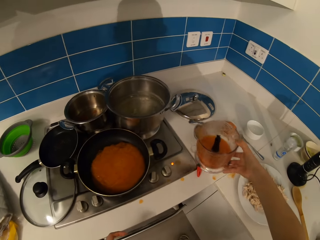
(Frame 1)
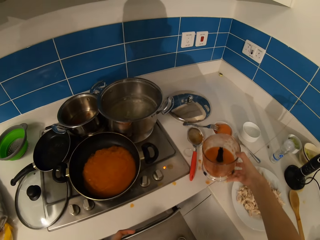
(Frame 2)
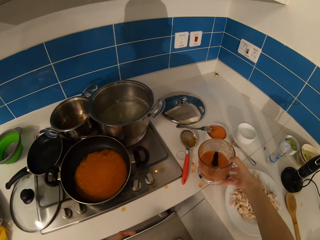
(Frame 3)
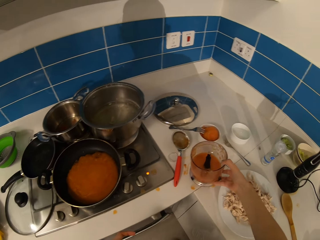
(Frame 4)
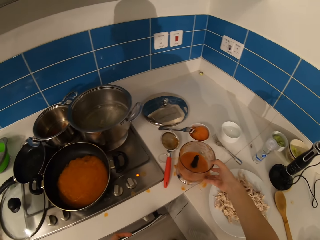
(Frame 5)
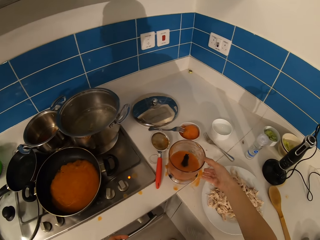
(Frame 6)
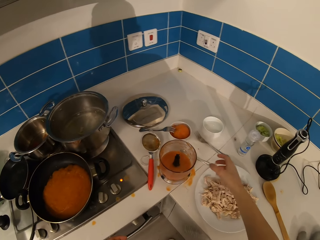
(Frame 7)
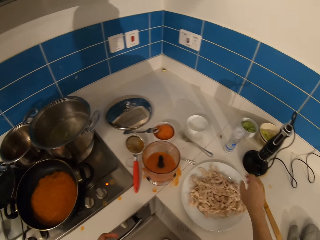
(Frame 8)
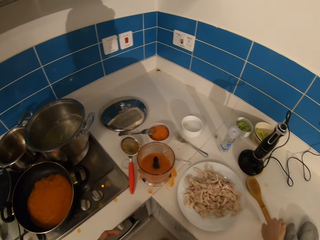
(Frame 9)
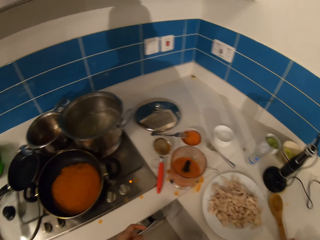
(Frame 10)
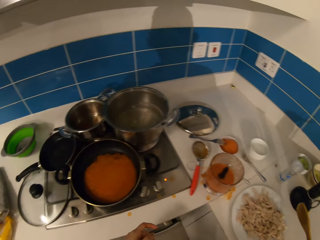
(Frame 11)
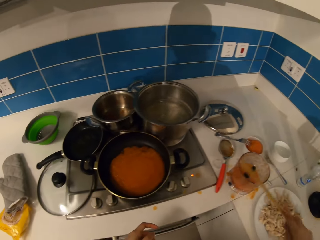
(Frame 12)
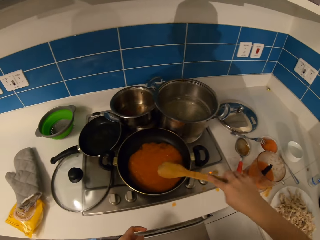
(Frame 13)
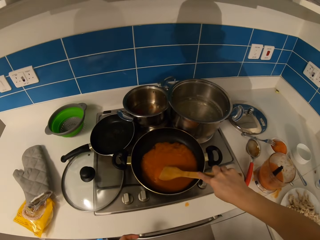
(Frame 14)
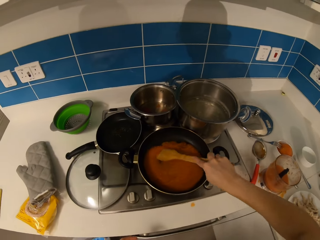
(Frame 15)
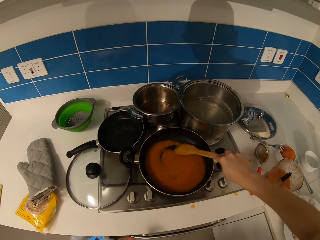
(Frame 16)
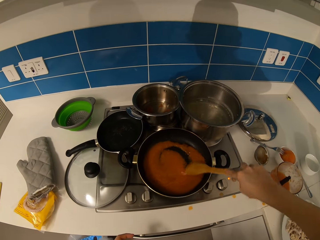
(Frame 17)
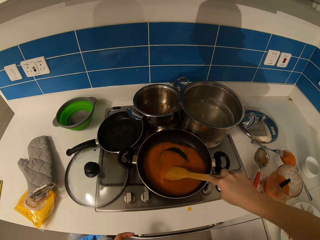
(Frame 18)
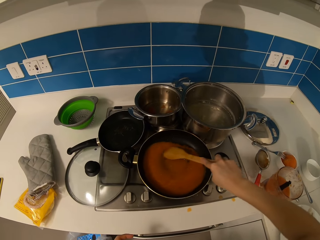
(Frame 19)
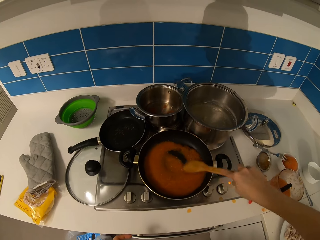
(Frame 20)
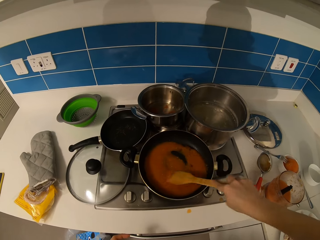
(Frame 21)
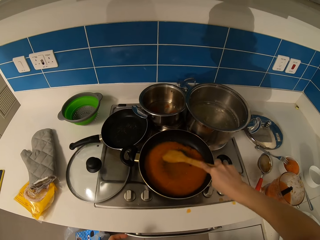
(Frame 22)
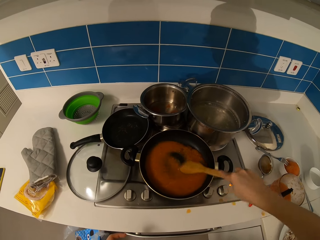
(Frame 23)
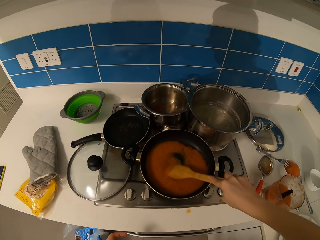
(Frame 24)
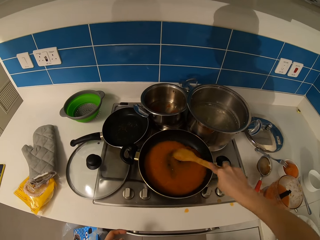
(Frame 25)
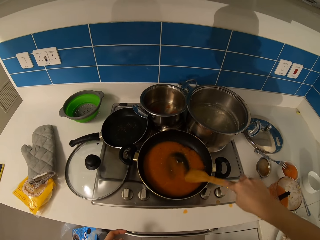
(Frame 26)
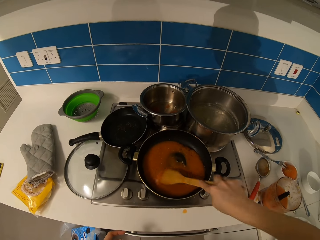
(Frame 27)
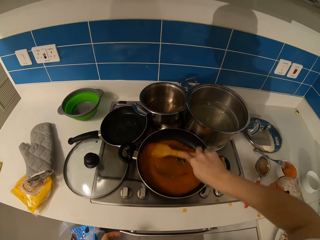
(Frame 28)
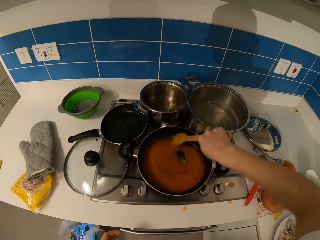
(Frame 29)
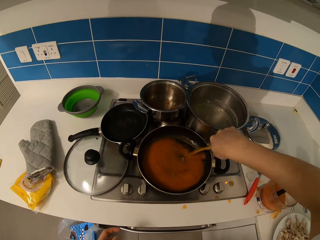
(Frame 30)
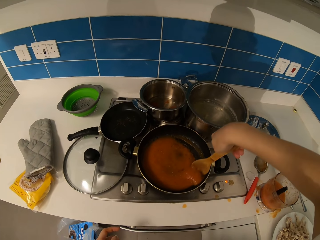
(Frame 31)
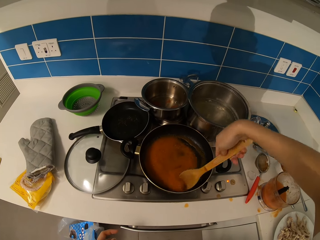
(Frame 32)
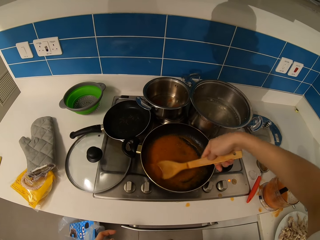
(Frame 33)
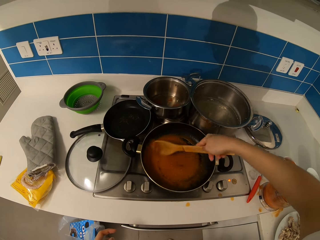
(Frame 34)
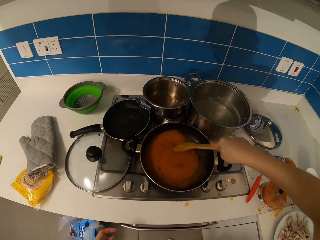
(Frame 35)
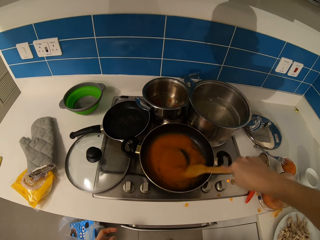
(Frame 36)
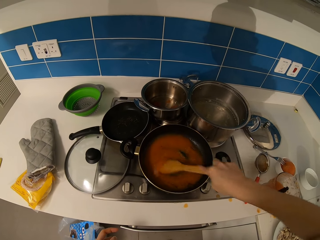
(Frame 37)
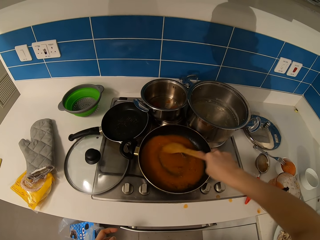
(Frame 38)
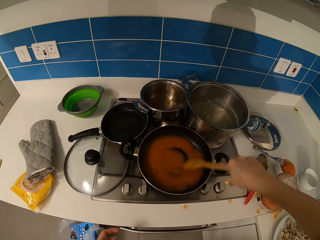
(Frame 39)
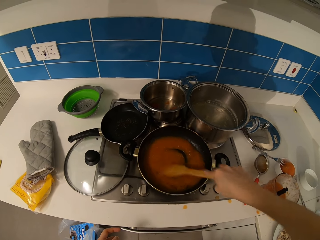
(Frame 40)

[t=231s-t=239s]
The camera wearer places the jug on the table. They cook the tomato paste. They stir something in the pan.

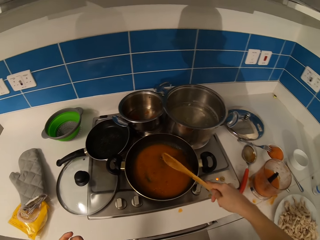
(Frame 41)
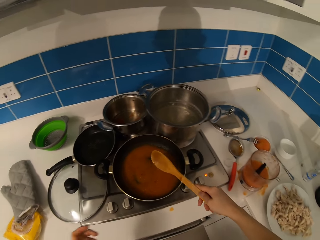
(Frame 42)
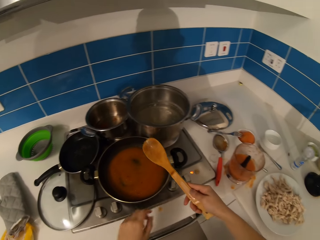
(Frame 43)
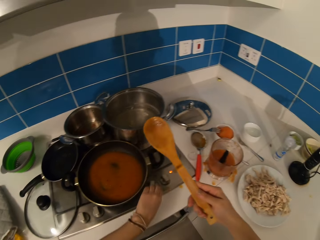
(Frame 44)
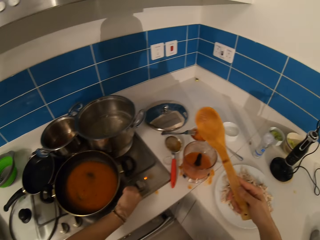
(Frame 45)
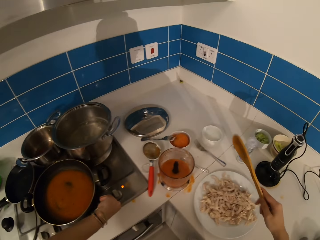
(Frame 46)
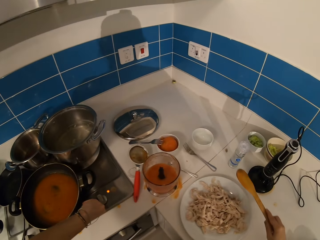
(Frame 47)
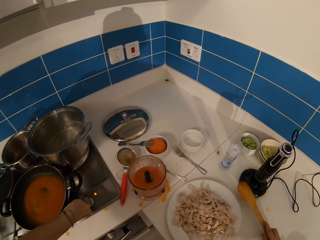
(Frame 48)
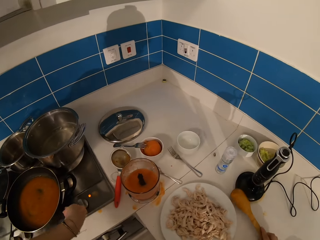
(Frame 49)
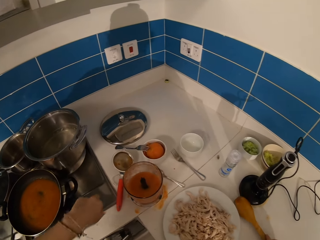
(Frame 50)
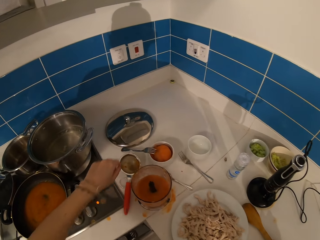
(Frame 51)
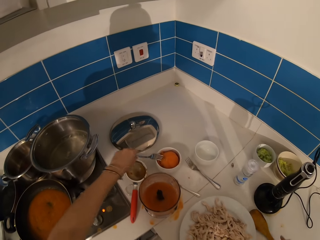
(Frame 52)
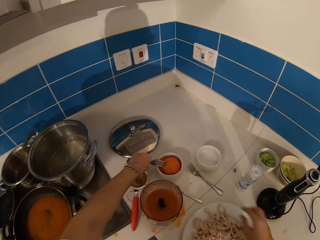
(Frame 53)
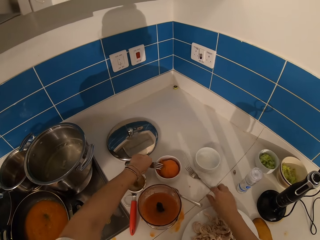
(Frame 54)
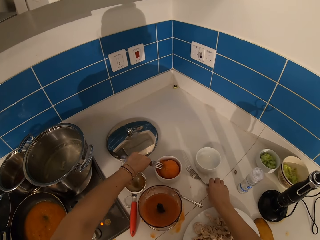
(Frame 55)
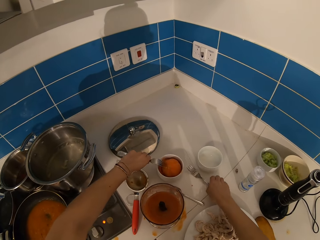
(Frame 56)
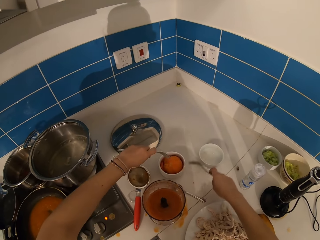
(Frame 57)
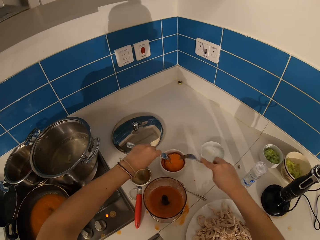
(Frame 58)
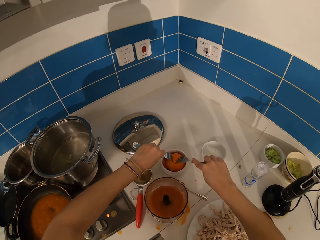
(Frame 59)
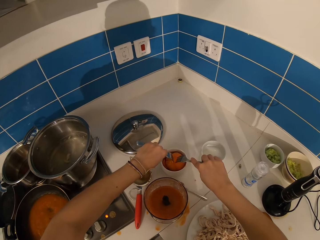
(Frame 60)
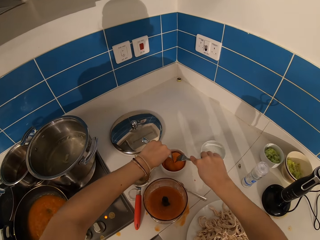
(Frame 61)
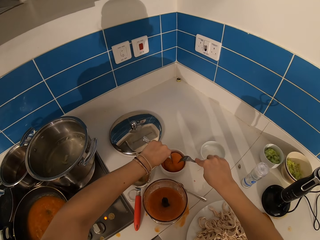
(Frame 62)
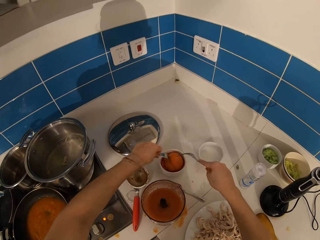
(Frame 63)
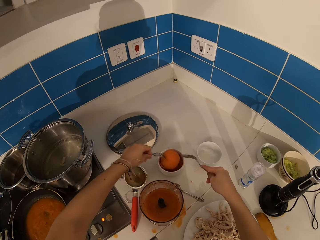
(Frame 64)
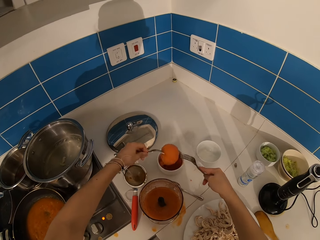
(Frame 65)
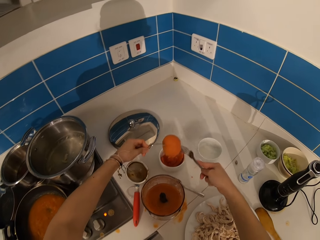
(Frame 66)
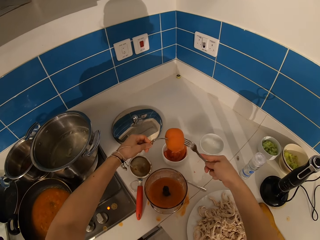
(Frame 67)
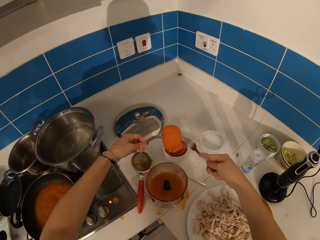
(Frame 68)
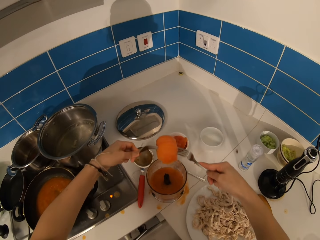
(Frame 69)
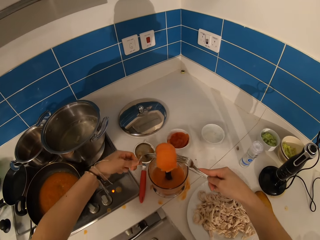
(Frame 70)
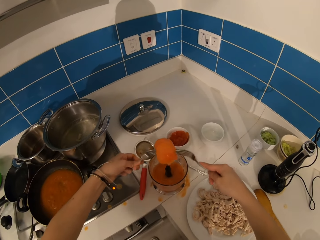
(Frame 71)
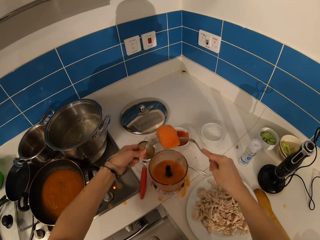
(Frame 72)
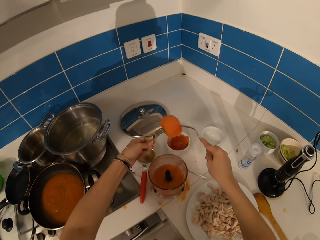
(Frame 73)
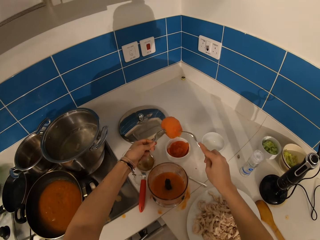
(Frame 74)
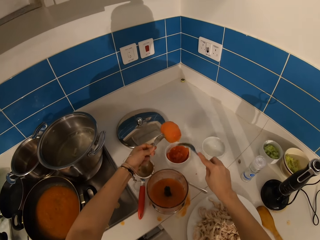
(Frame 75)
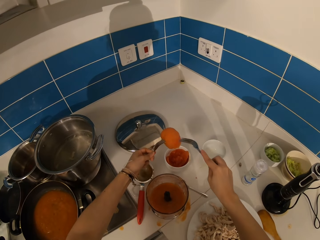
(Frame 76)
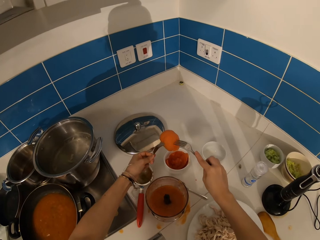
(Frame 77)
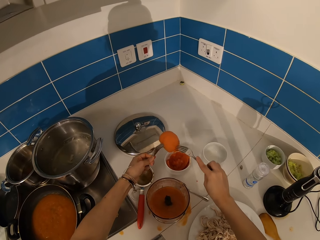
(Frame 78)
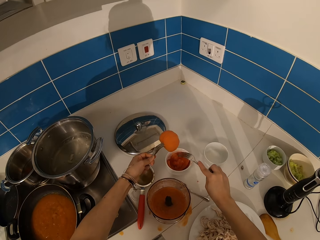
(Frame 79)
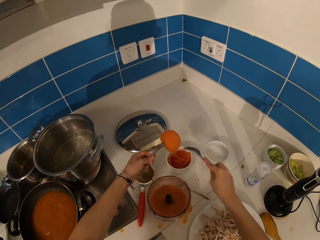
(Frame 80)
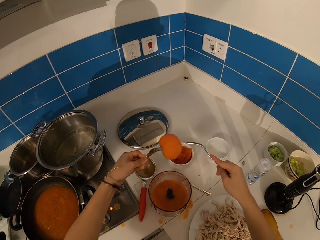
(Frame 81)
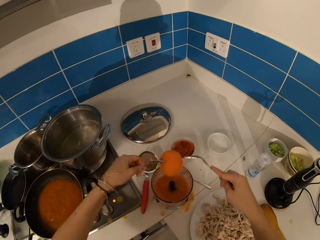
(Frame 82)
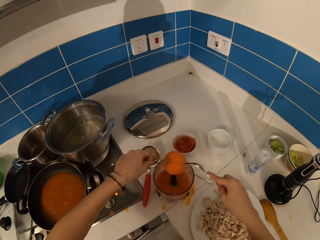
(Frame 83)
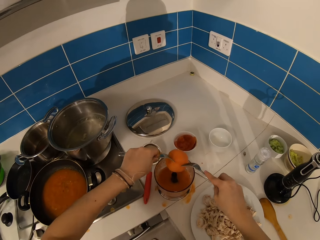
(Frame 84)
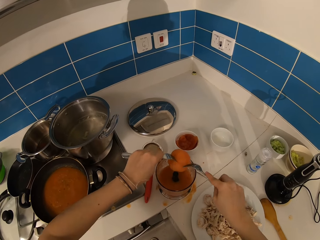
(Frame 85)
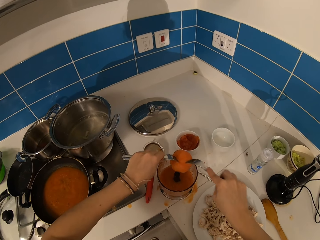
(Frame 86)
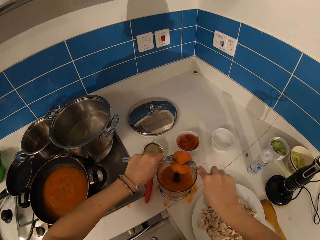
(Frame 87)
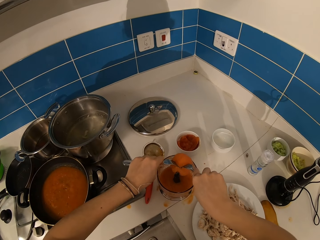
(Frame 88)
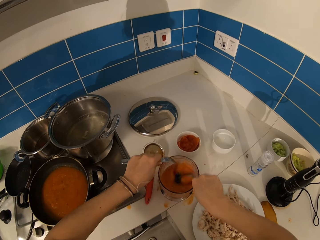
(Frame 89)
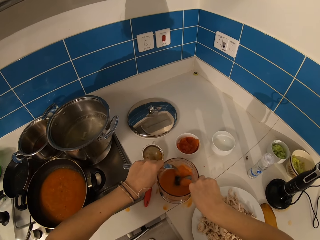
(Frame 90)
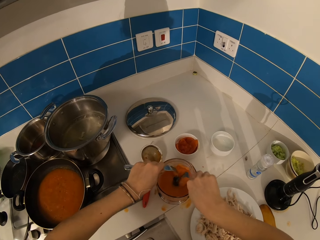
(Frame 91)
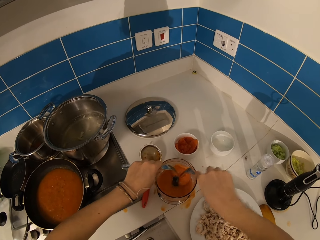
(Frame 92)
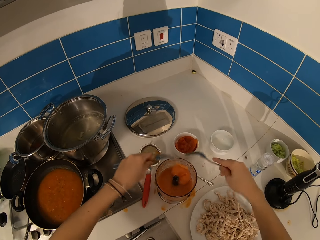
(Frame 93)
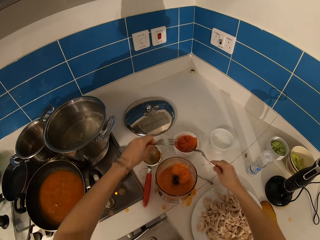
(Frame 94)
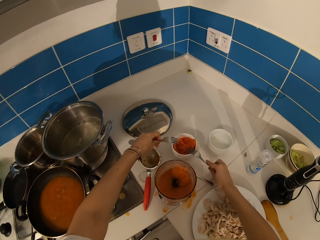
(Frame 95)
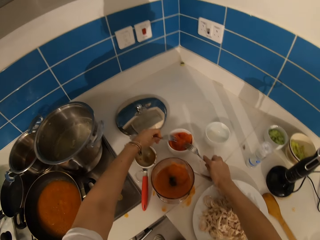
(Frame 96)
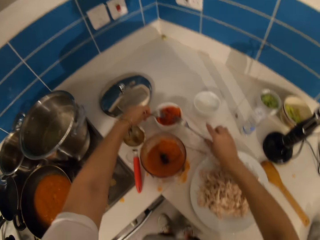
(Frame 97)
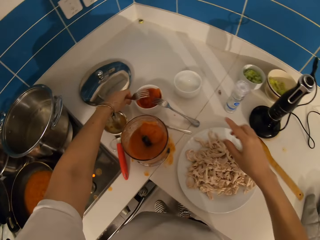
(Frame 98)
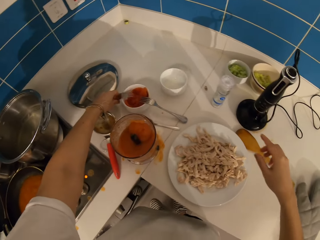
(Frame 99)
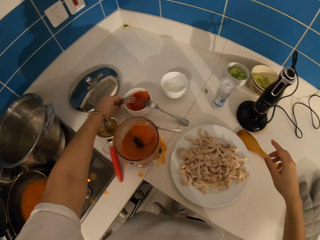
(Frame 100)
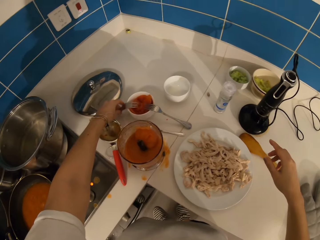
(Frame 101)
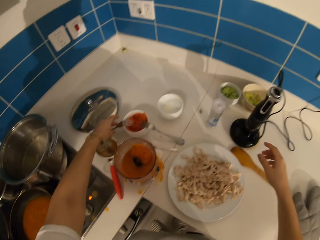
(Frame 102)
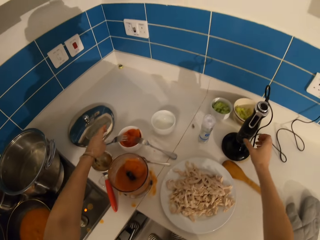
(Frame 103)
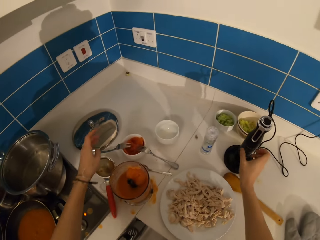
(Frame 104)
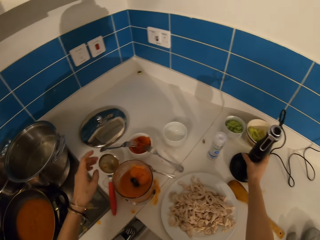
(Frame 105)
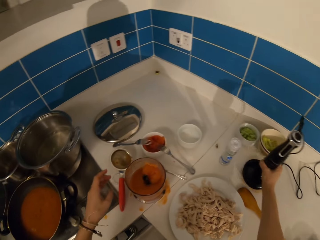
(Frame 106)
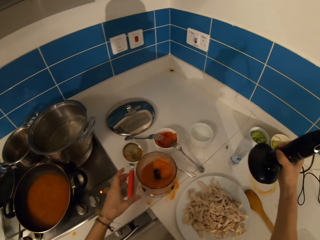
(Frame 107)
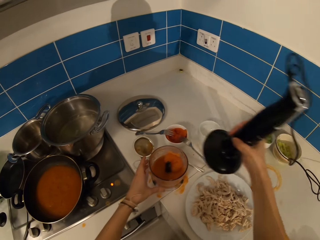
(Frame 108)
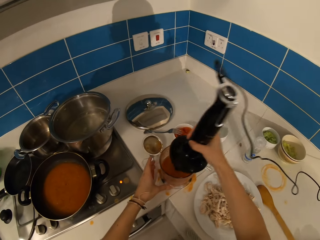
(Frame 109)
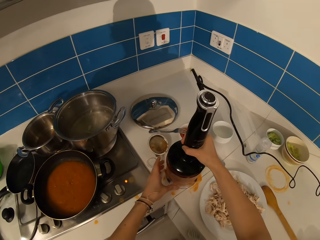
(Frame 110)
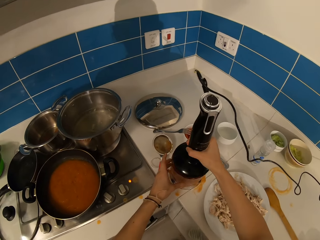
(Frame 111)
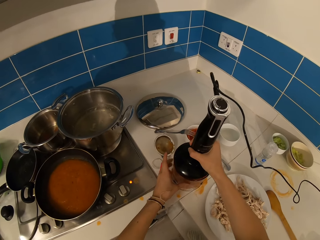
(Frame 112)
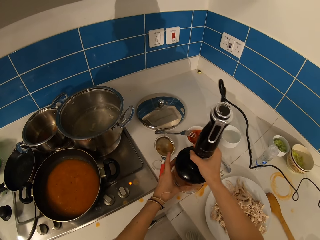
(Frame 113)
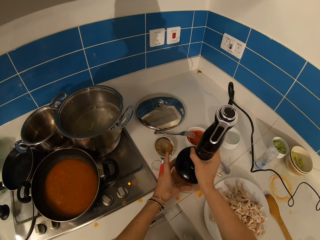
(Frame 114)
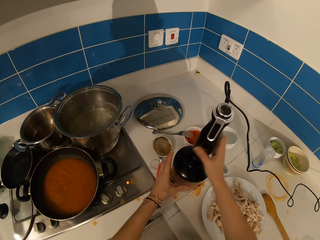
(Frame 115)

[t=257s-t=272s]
The camera wearer places the cooking stick on the table. They pick up forks. They put the tomato in a blender. They pick something with the fork. They put something in the jug. They take the blender. They close the blender.
